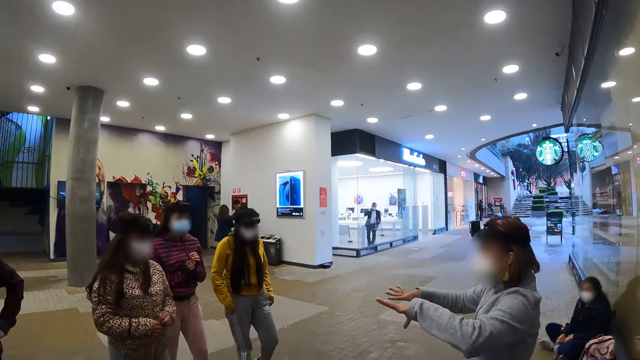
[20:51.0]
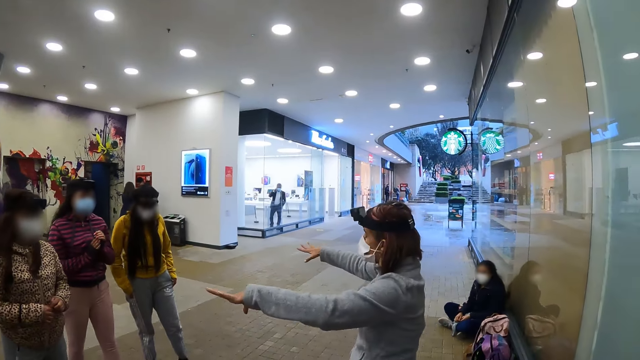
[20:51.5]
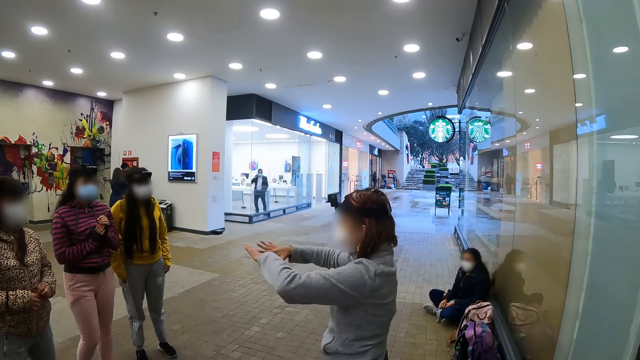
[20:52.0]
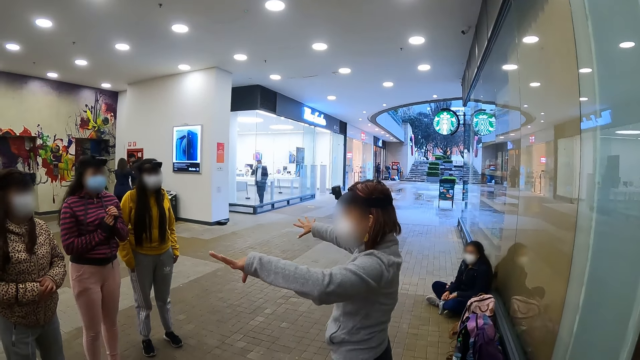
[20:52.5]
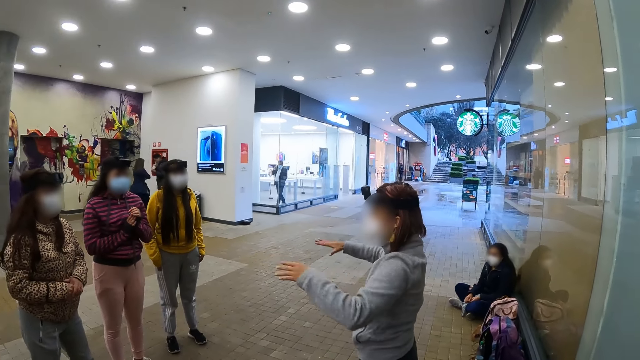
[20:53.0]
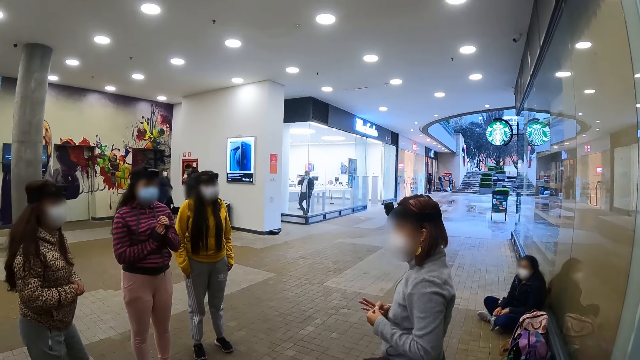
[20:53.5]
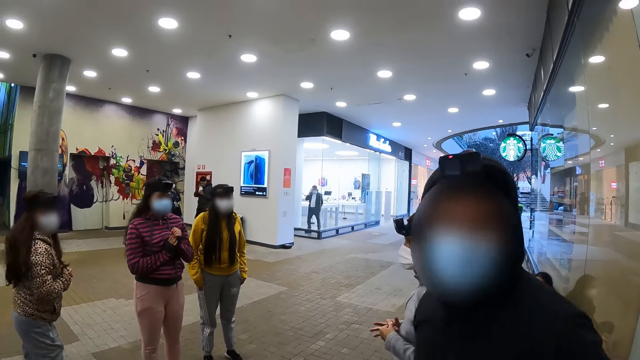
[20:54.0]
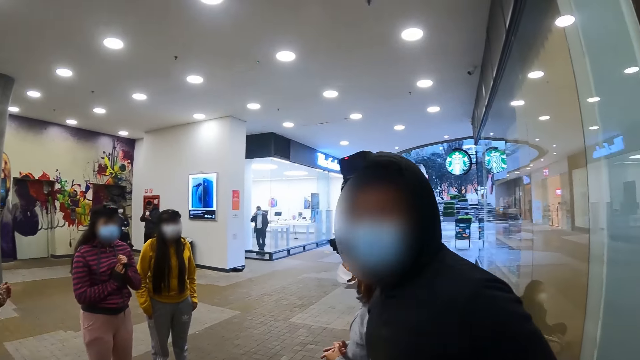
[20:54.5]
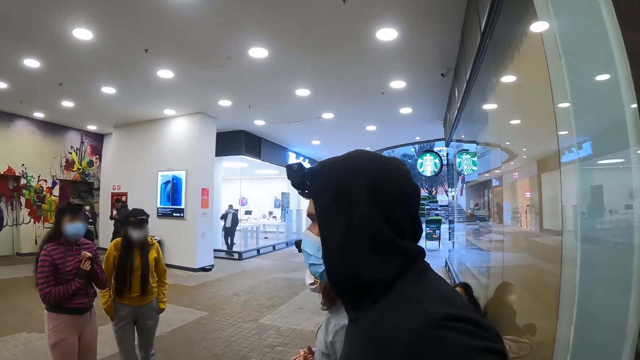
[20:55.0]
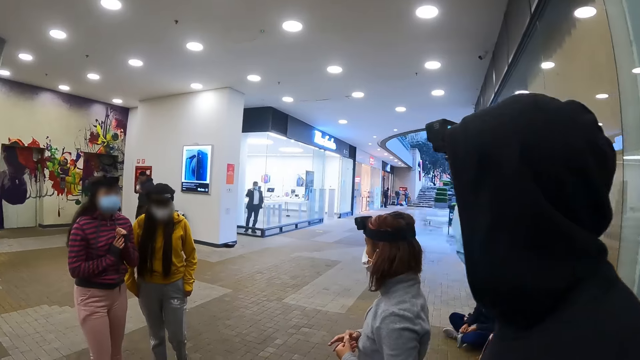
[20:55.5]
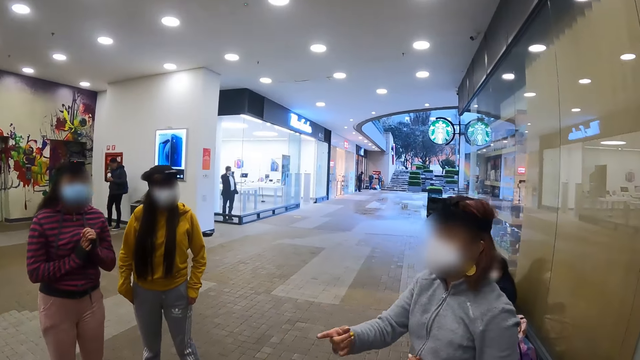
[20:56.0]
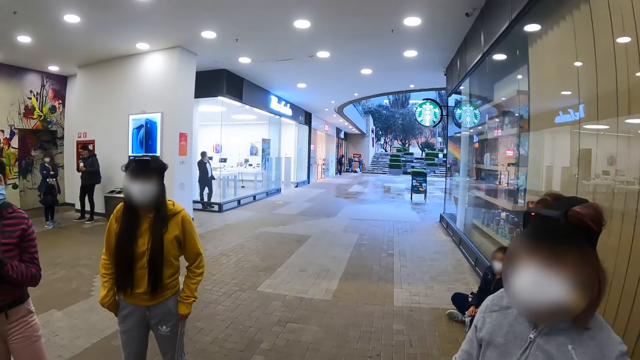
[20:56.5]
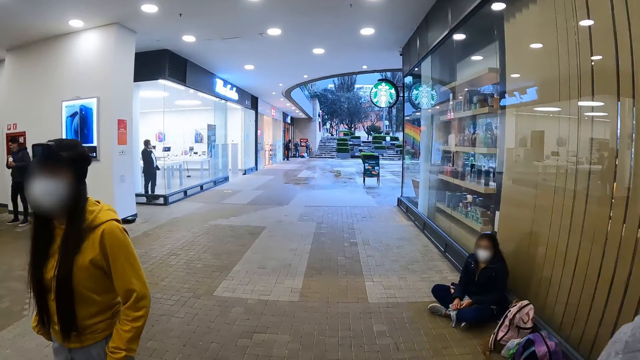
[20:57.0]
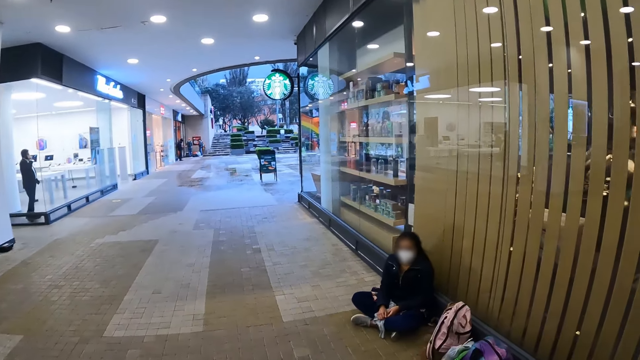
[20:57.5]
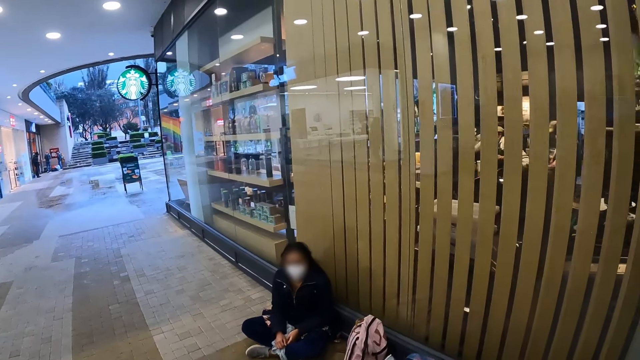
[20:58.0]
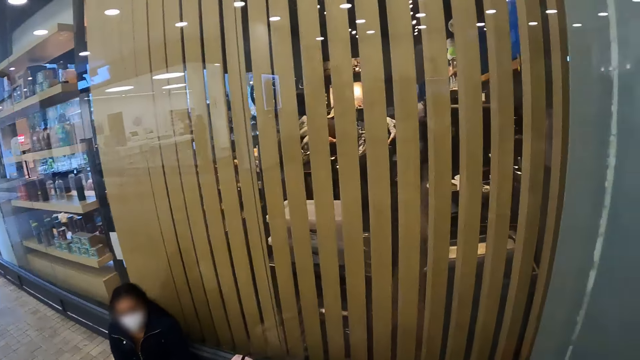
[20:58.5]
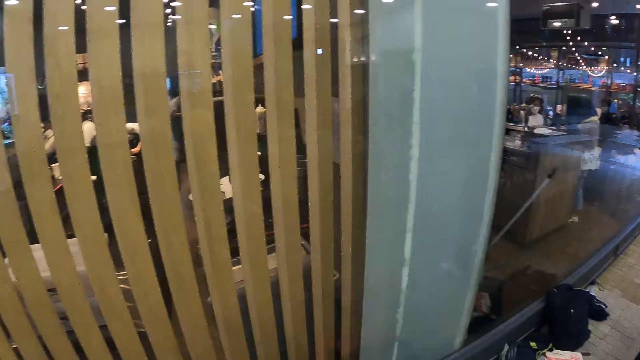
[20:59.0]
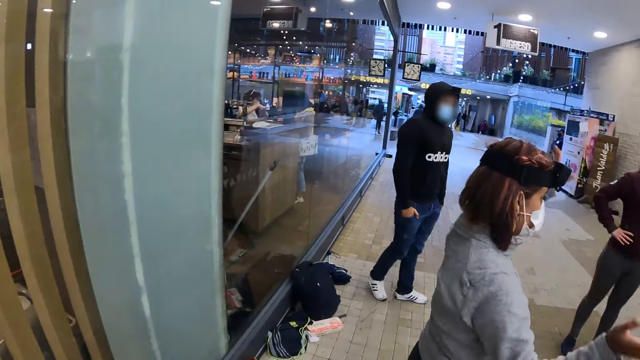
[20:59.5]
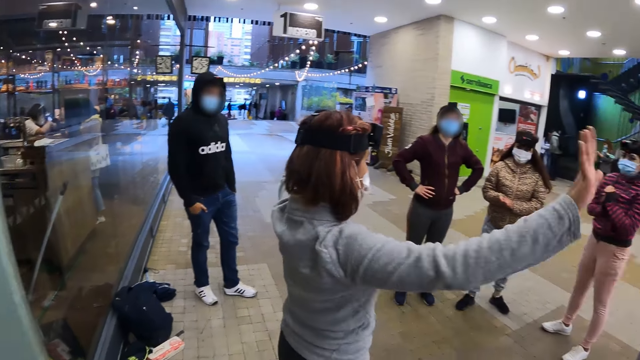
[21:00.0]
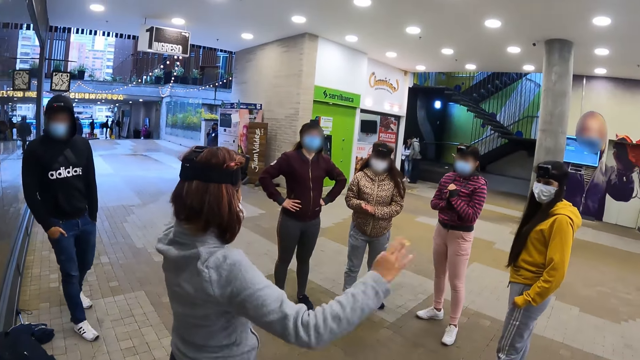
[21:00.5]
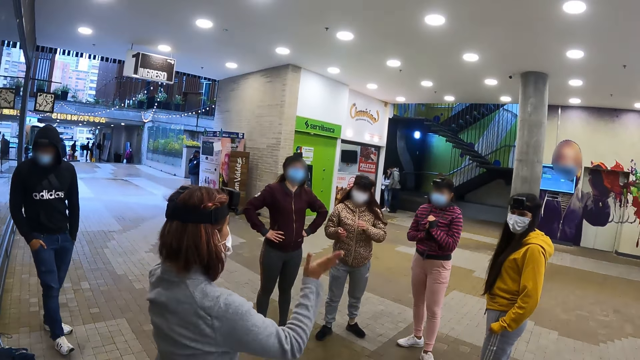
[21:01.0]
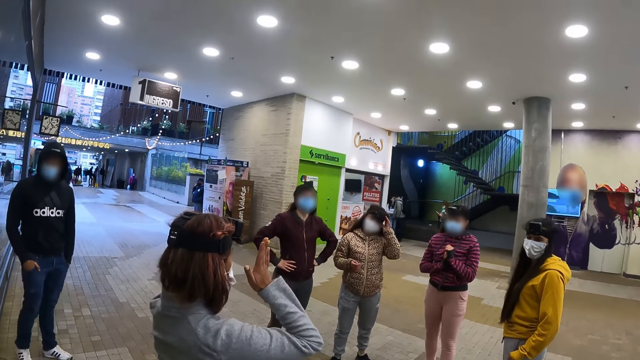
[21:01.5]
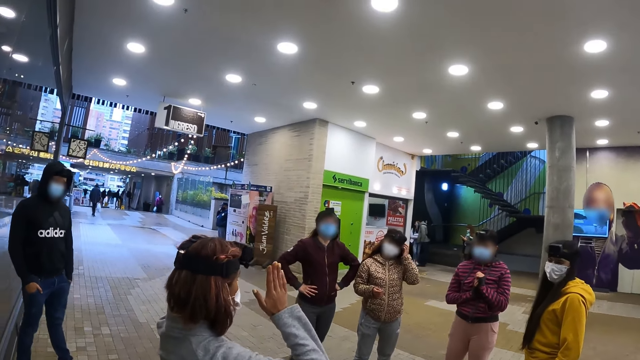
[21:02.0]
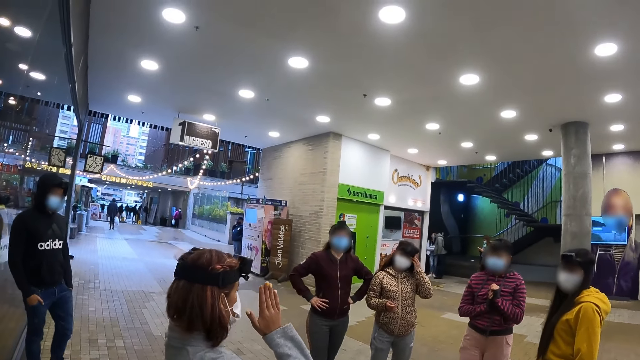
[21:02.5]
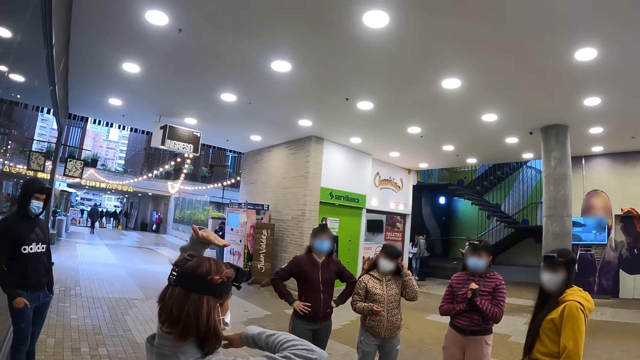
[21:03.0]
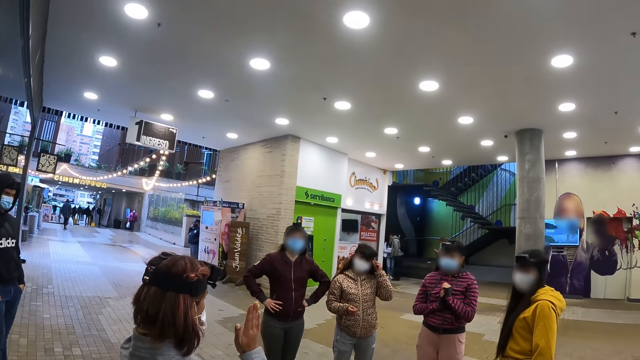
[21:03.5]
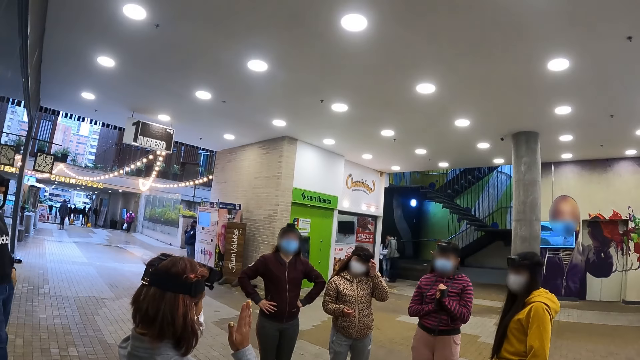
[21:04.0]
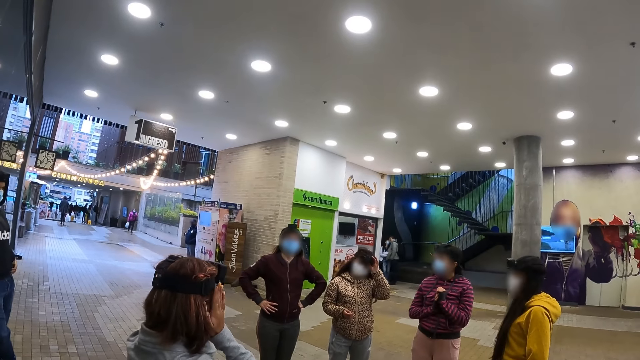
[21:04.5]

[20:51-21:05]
A woman gestures by hand. A man stands up. The camera wearer walks in the mall. They turn around and look at the colleagues. The woman moves the hands.

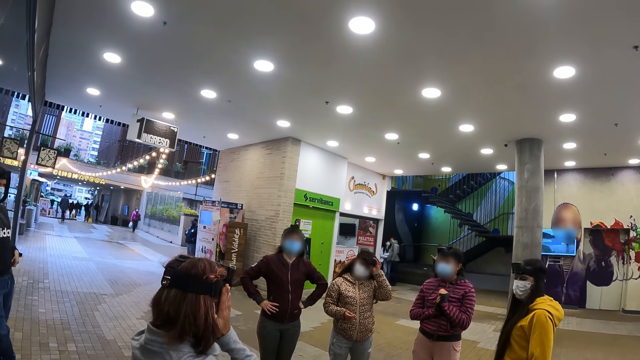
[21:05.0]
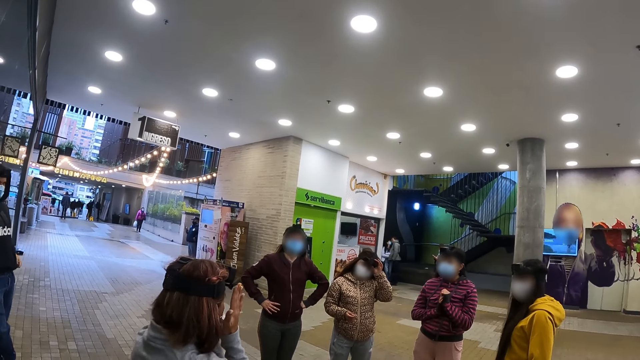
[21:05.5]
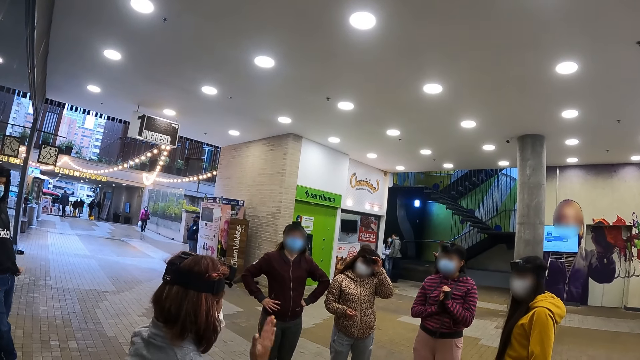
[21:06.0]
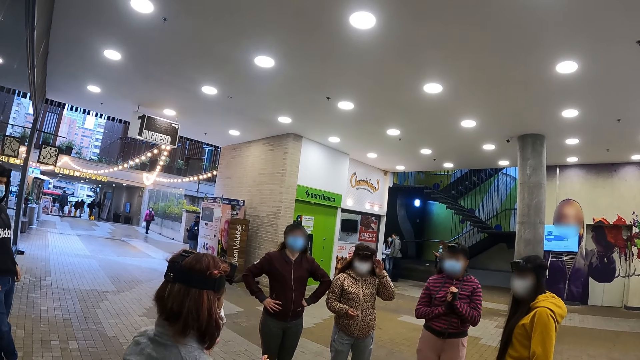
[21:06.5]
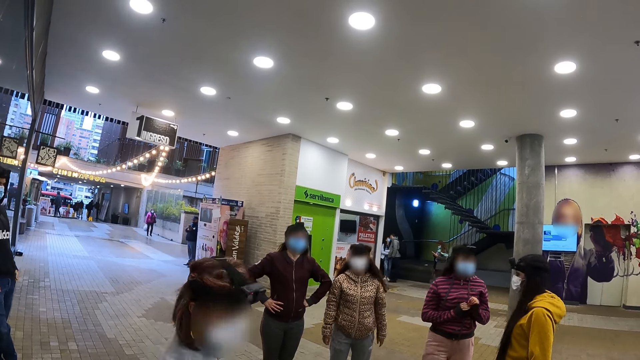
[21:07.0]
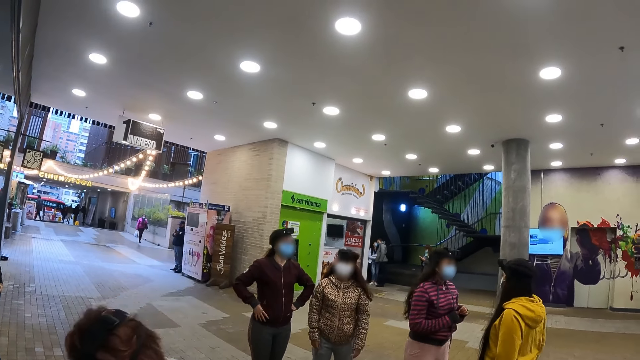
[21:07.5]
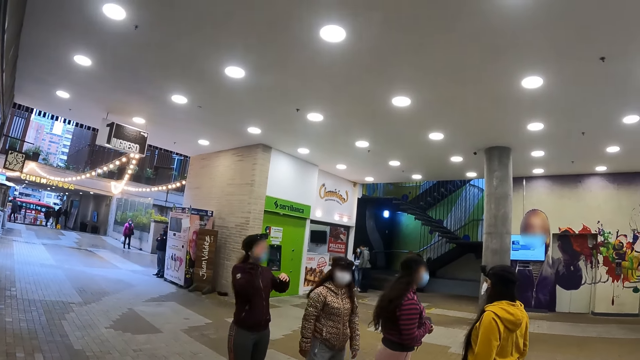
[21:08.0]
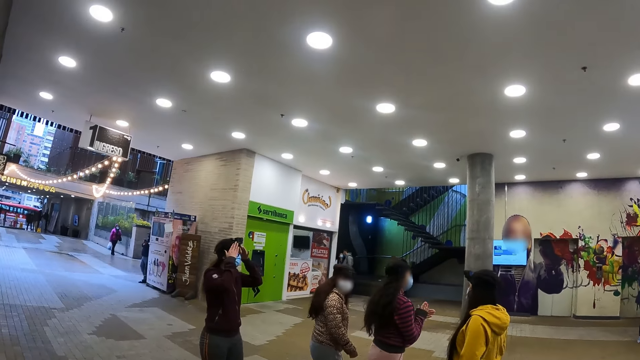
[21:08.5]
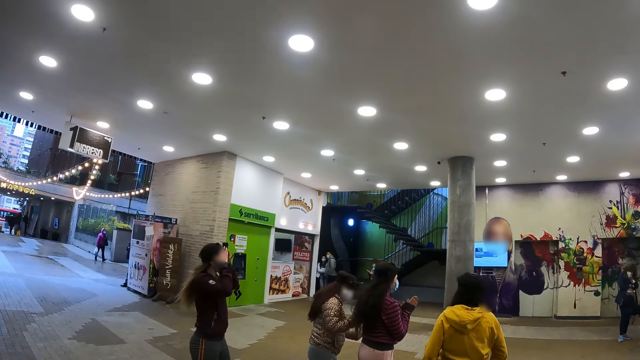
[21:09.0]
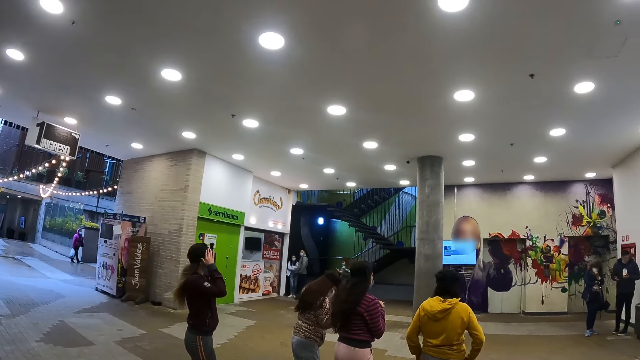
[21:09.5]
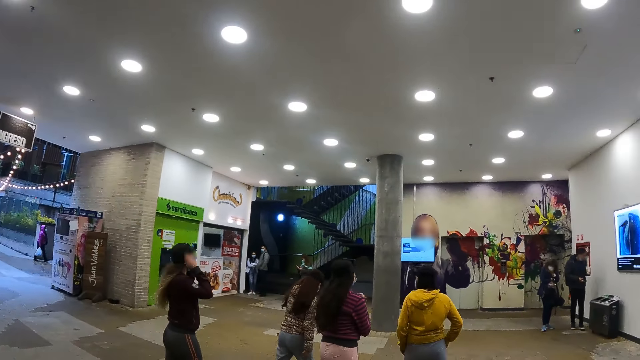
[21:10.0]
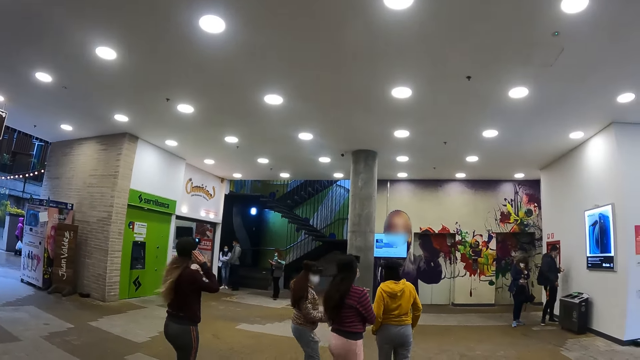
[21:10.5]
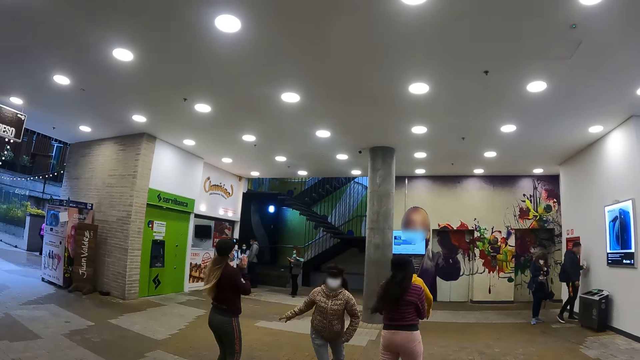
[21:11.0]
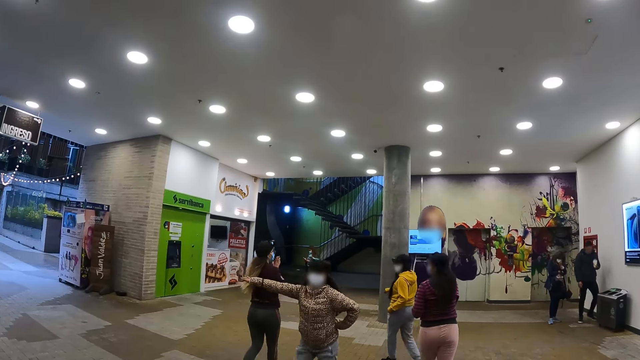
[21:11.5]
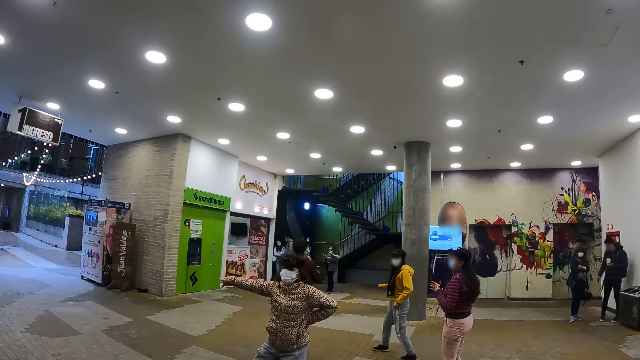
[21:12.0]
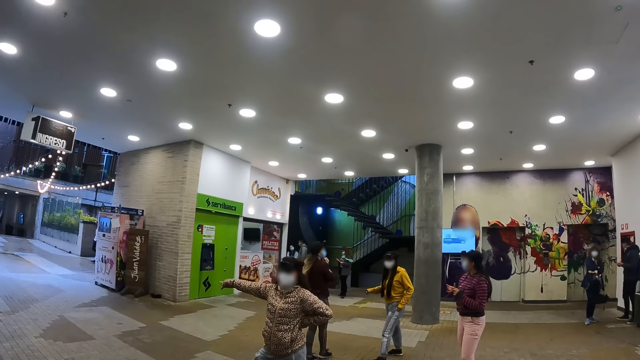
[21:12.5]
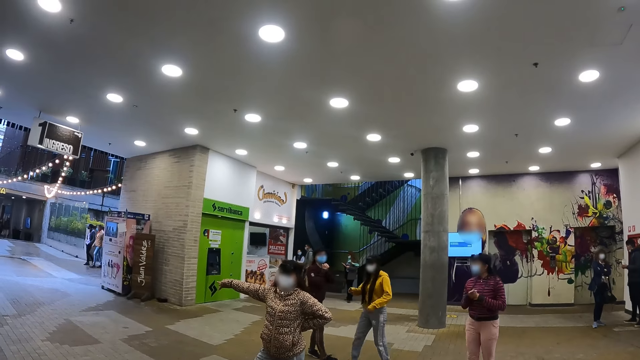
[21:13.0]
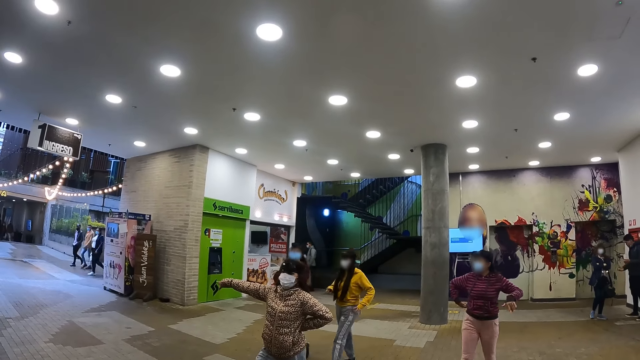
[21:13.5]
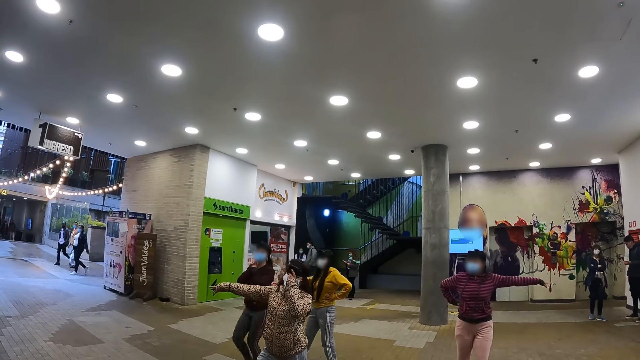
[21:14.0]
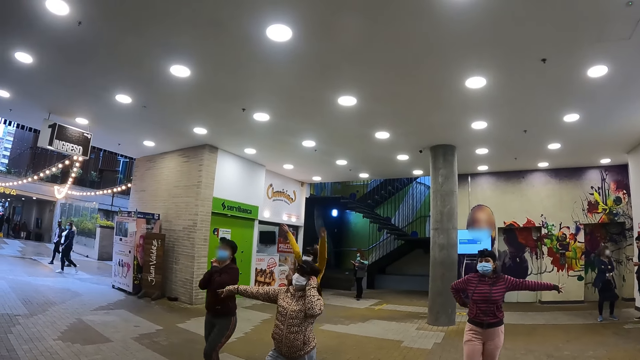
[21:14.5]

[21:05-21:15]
A woman turns with the colleagues. Another woman rubs the hands. The first woman turns around and holds the waist. Another woman poses. Another woman walks and lifts the hands.
